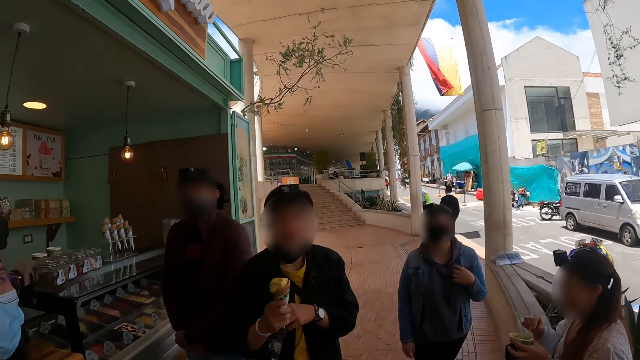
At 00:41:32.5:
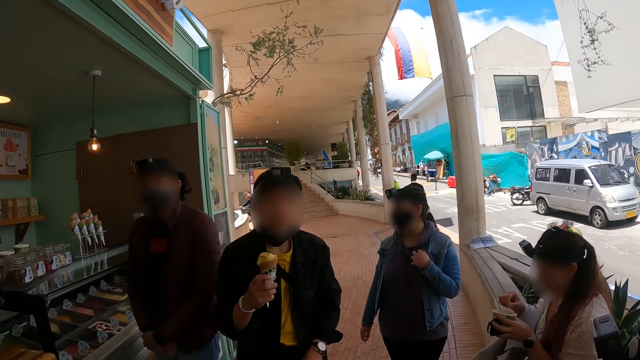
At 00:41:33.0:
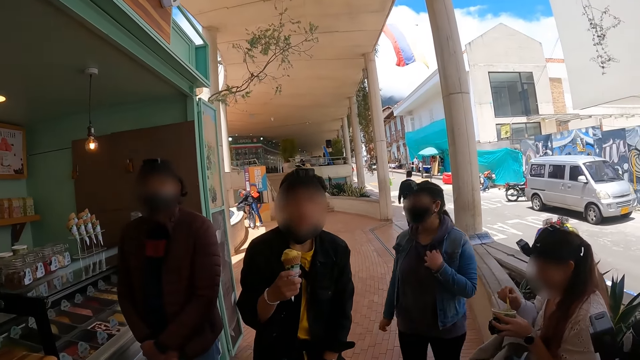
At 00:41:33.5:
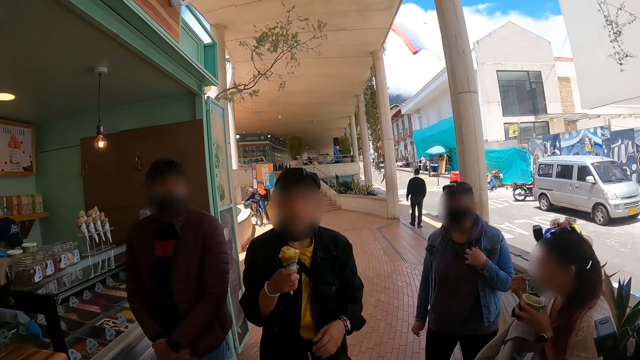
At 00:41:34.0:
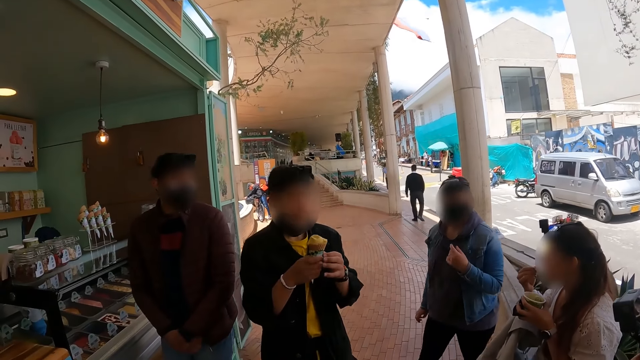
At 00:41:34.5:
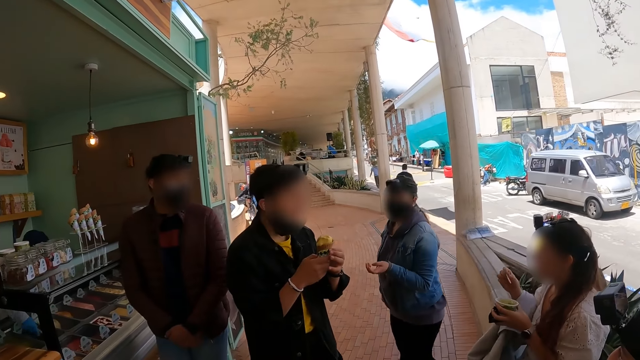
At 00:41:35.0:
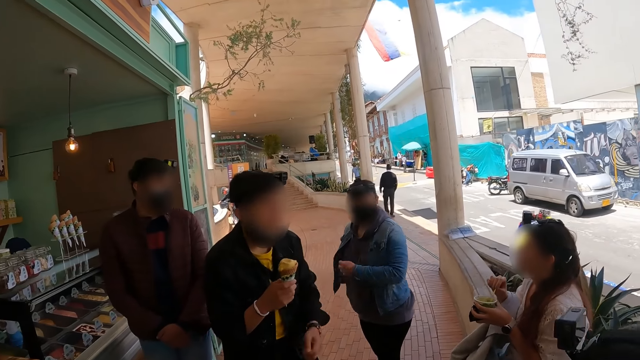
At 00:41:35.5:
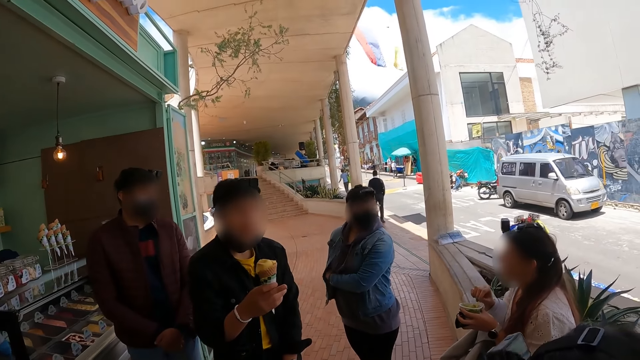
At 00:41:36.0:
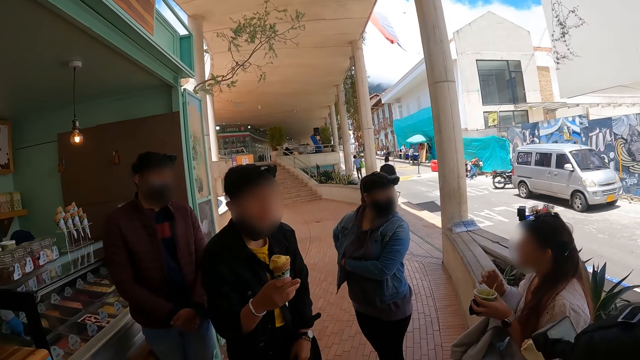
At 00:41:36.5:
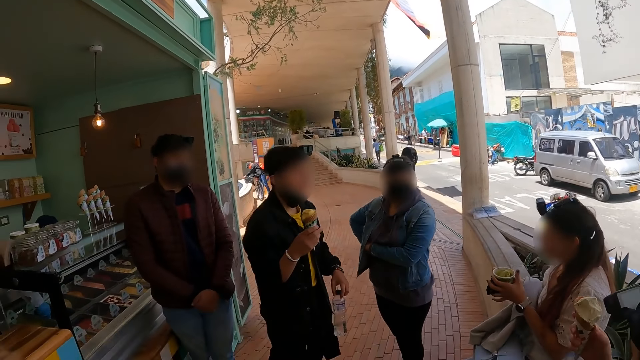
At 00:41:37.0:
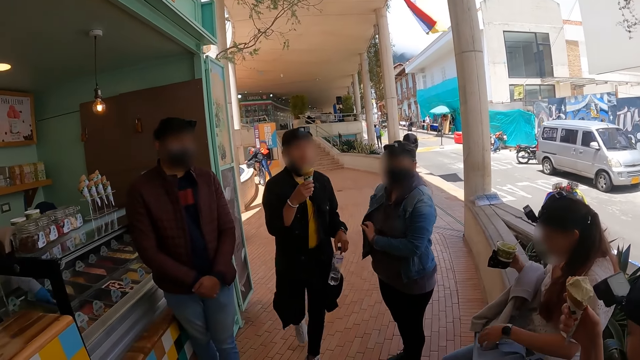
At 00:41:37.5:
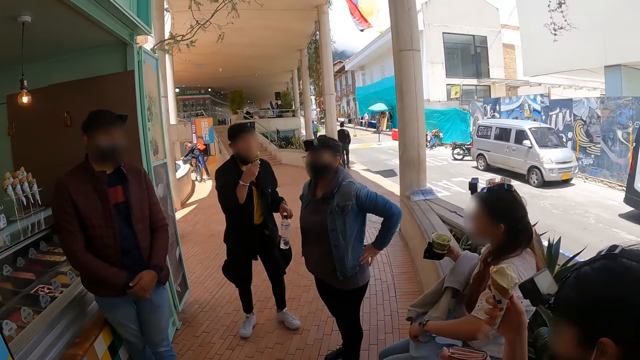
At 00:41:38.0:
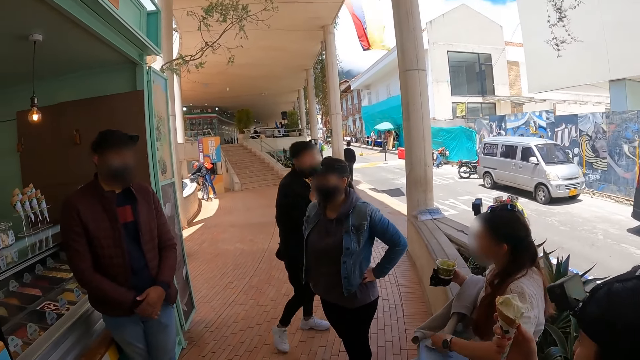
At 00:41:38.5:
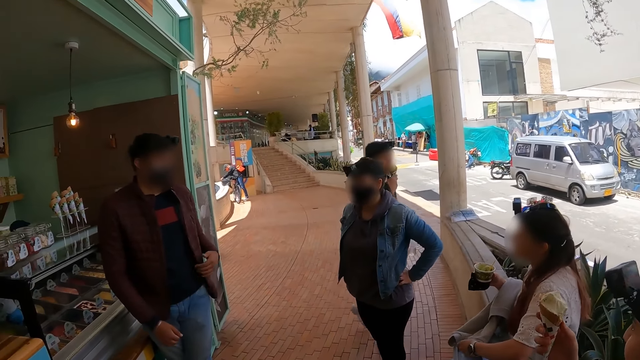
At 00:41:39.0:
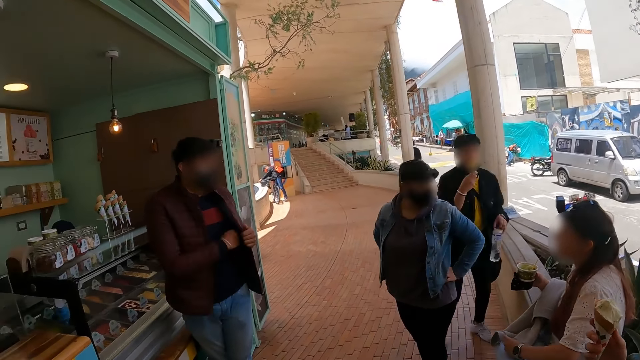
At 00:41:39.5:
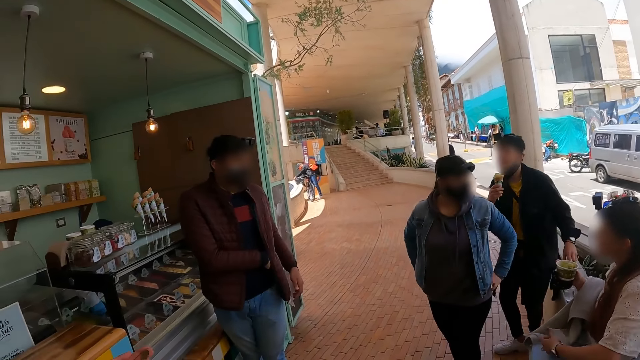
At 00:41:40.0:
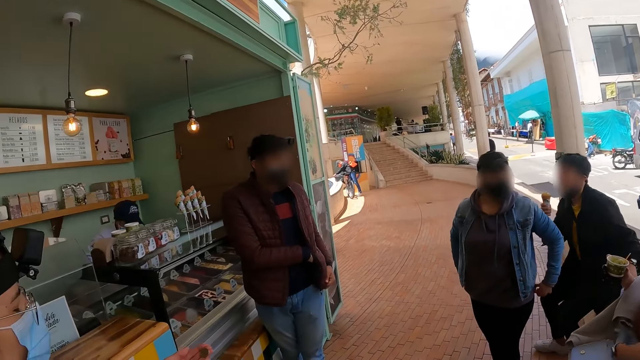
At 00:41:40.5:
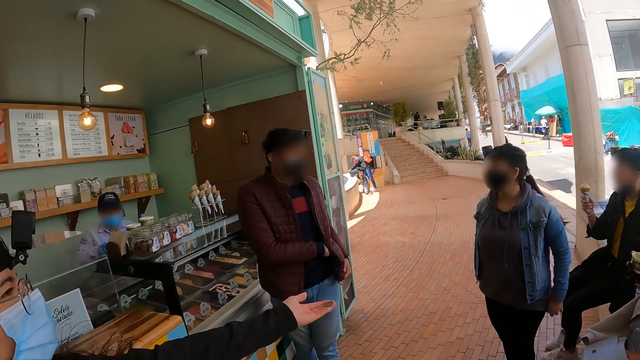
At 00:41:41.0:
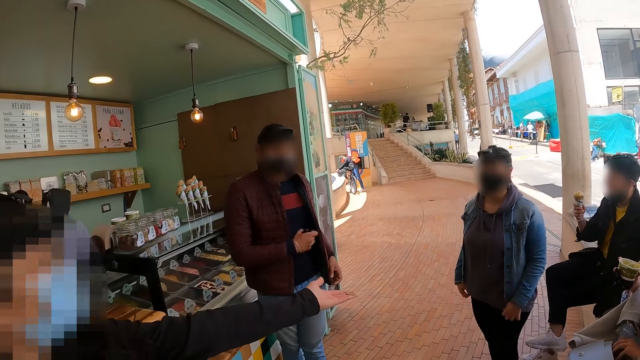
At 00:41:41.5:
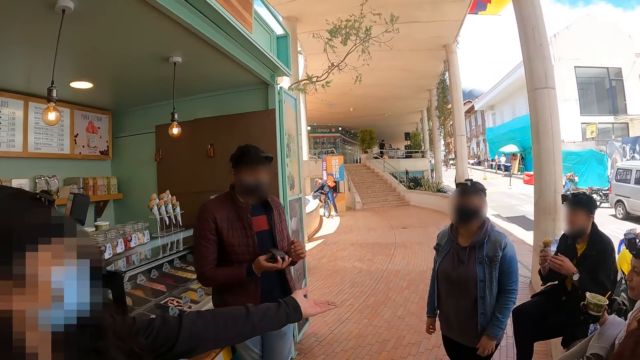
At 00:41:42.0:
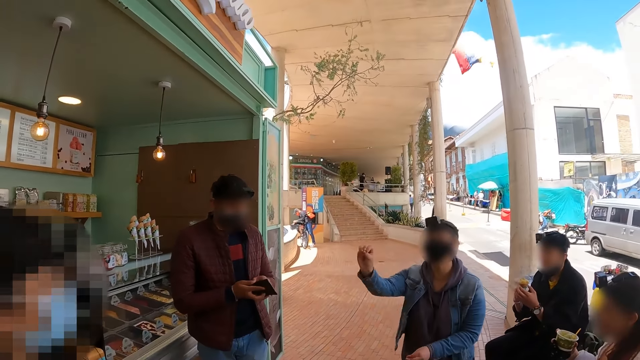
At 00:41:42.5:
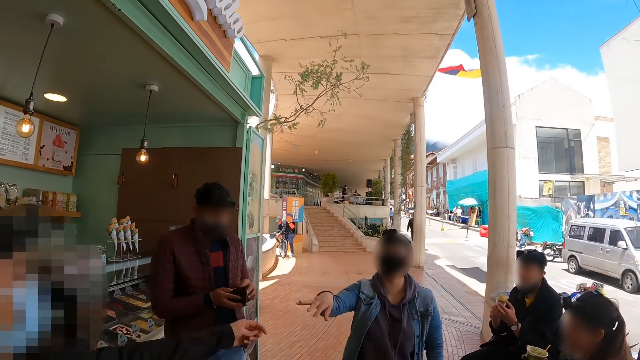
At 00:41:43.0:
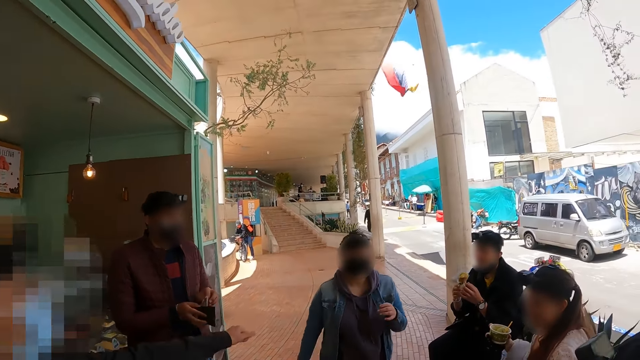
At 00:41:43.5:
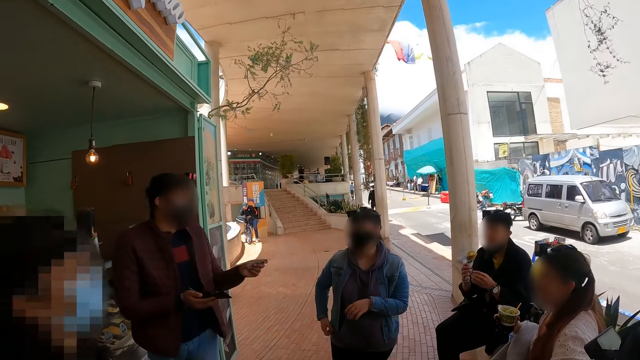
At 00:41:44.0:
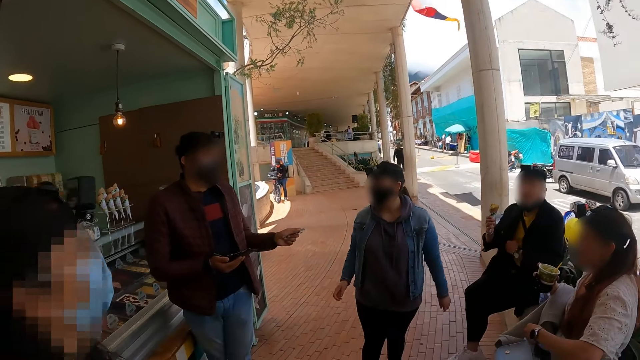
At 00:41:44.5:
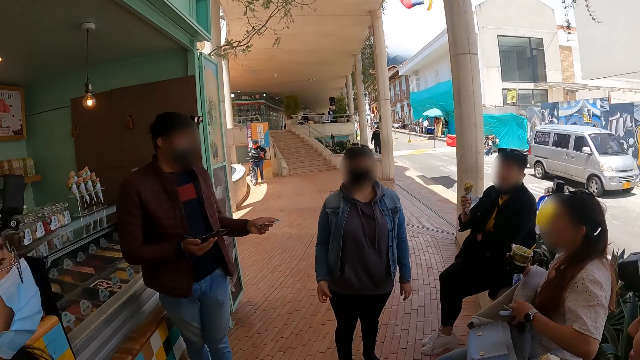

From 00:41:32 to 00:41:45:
A person interacts with another person and a third person.

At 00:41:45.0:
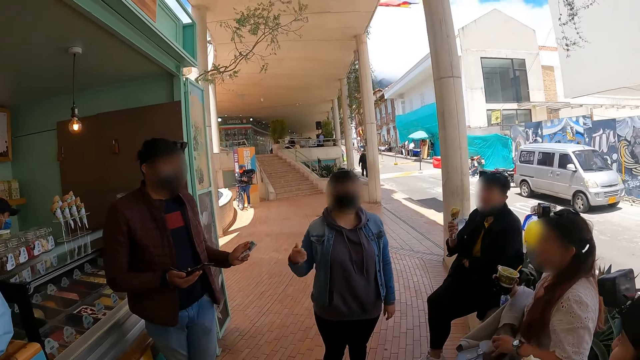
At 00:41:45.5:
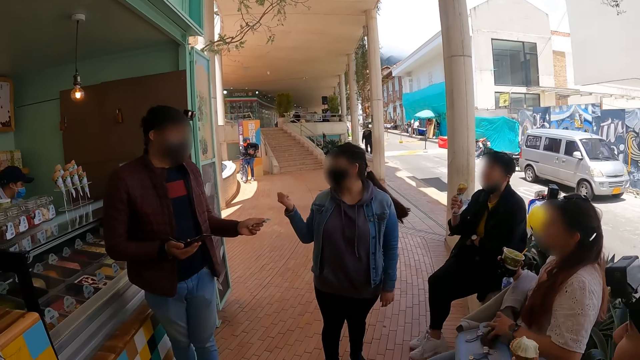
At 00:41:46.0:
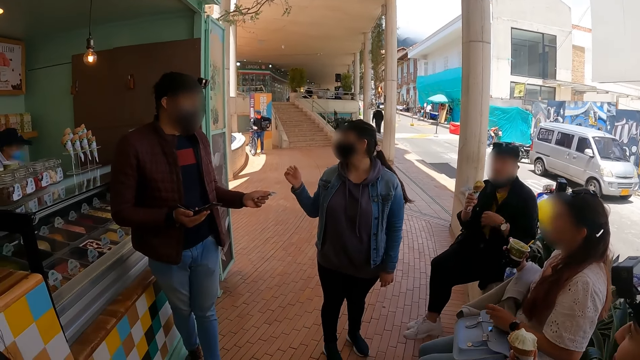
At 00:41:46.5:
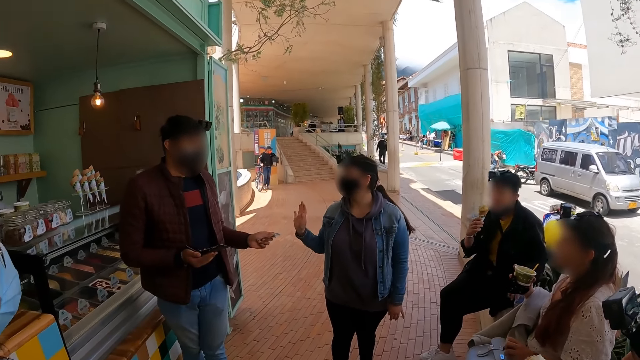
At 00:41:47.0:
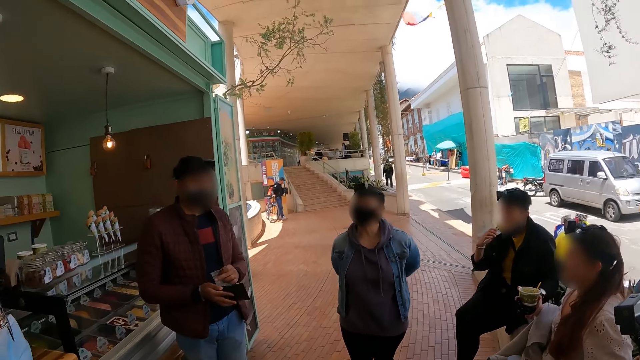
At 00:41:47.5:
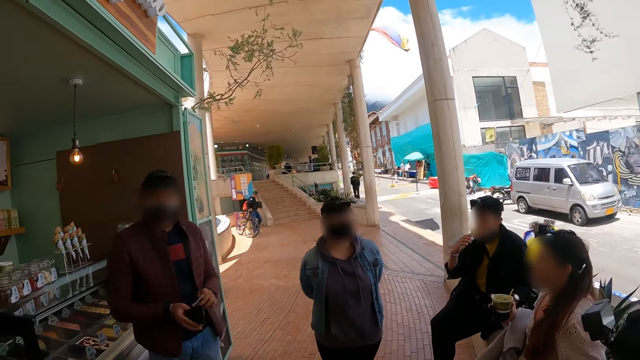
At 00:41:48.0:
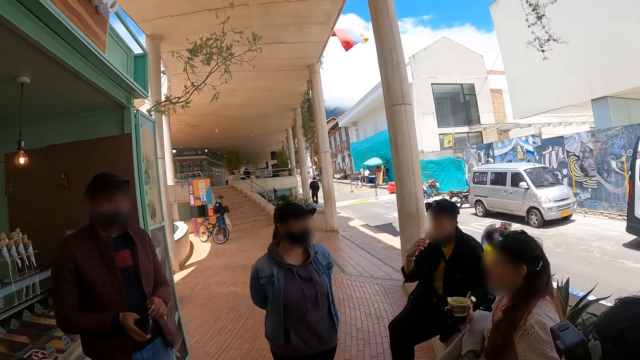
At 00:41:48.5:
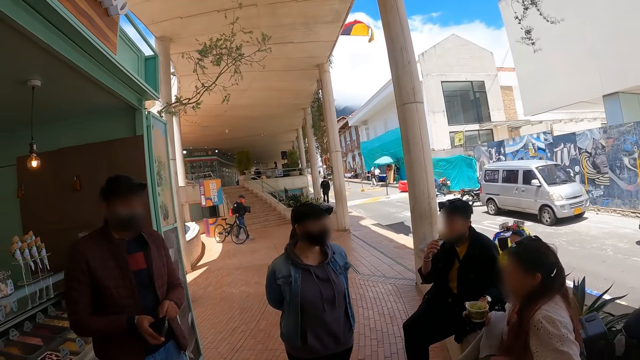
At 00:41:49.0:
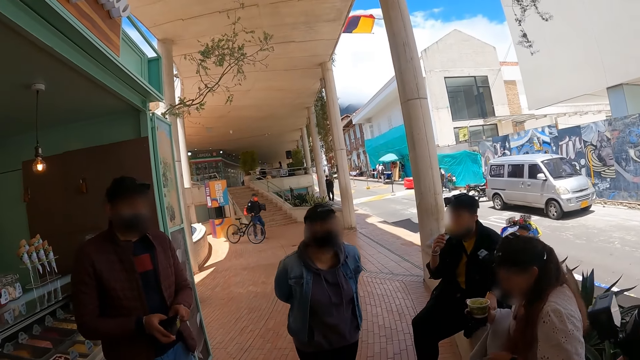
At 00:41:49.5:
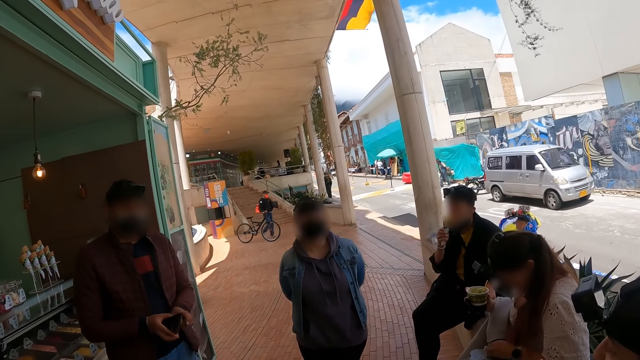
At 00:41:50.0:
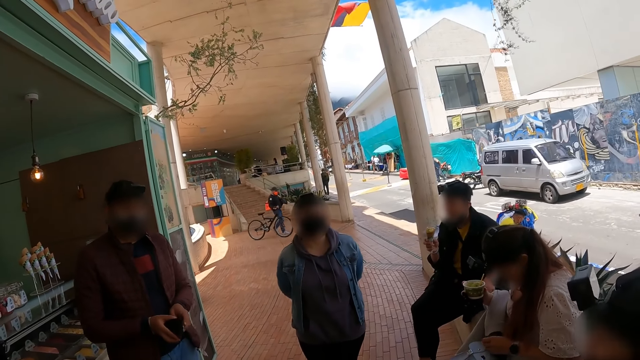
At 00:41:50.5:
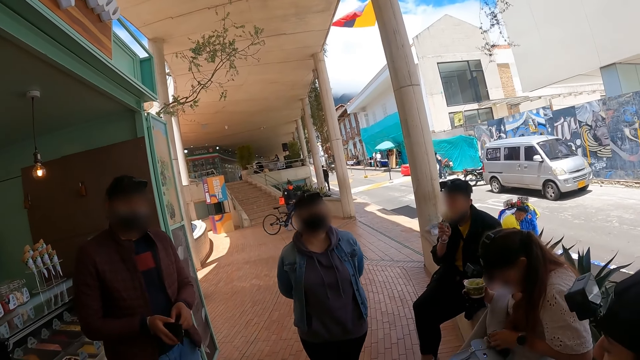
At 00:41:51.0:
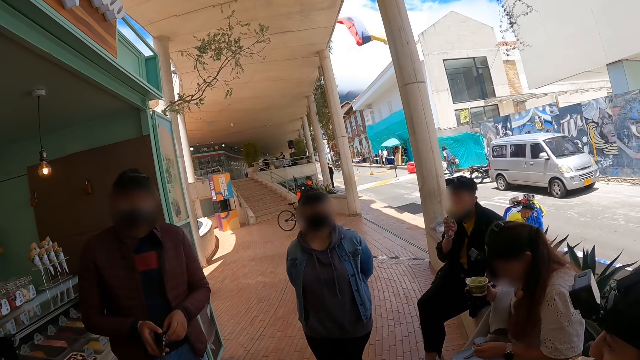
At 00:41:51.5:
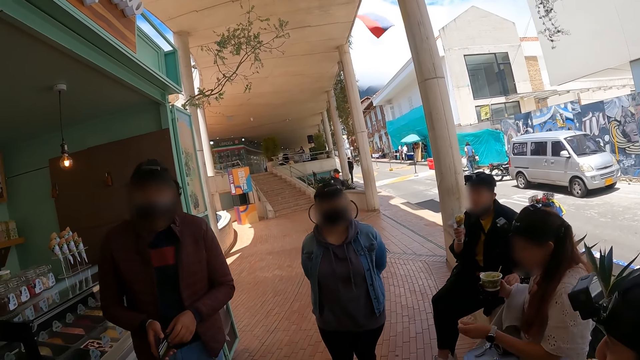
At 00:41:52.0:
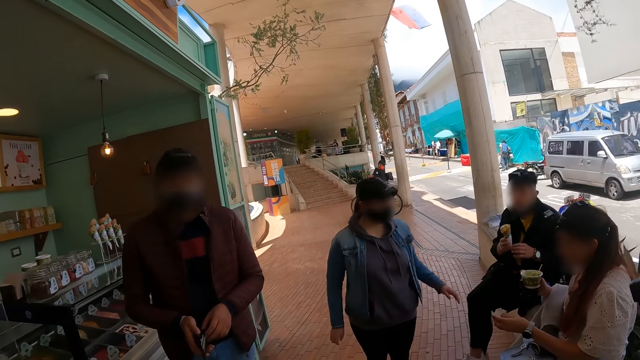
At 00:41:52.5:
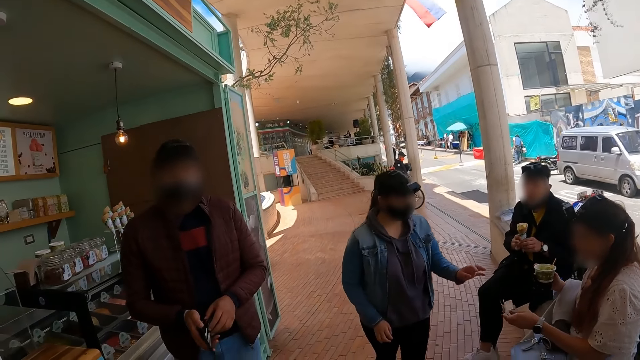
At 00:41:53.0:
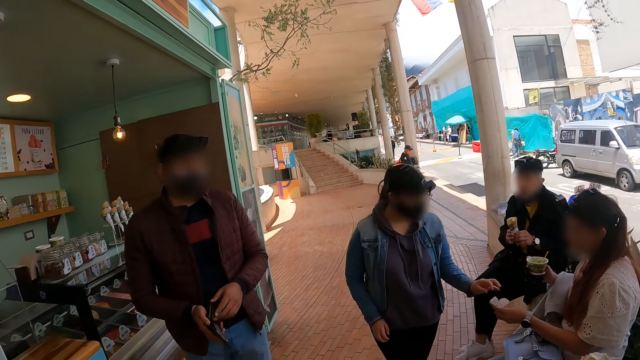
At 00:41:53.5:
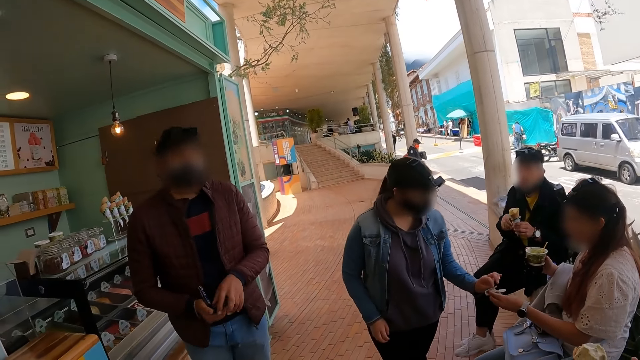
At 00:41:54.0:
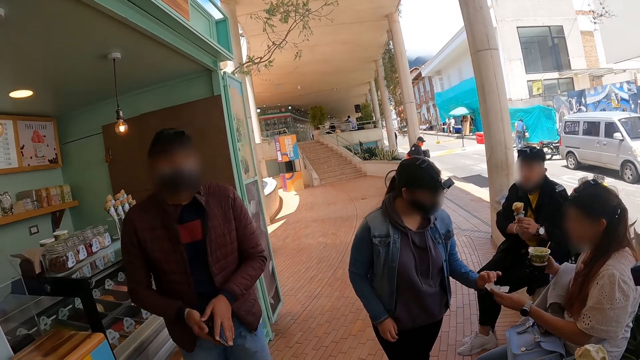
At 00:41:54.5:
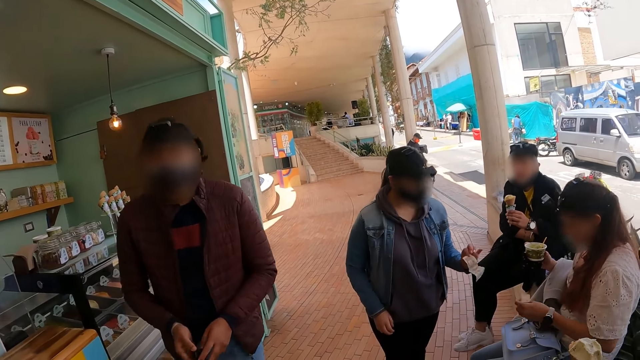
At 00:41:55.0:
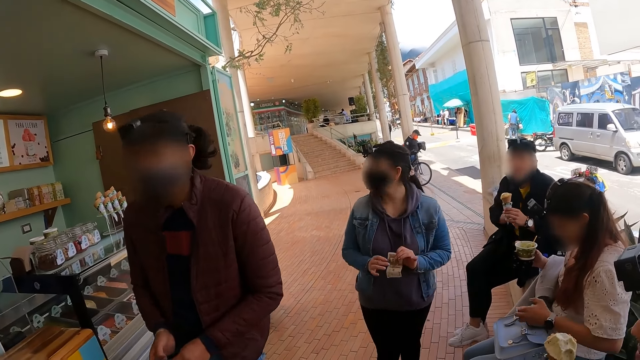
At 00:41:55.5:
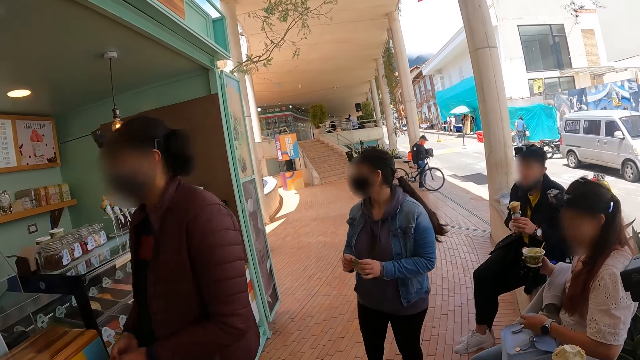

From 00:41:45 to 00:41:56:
A person takes money from another person.
